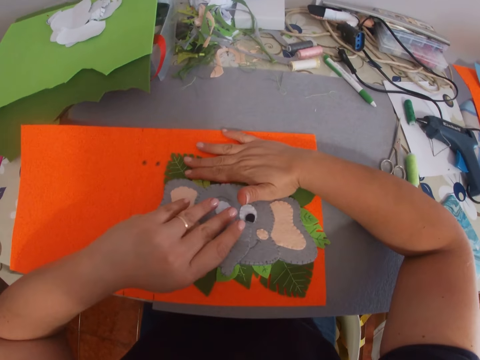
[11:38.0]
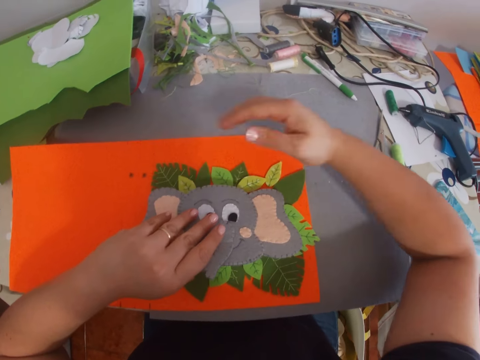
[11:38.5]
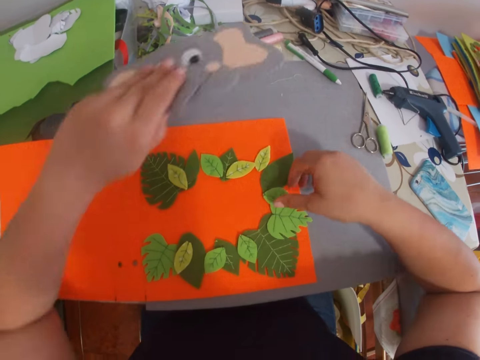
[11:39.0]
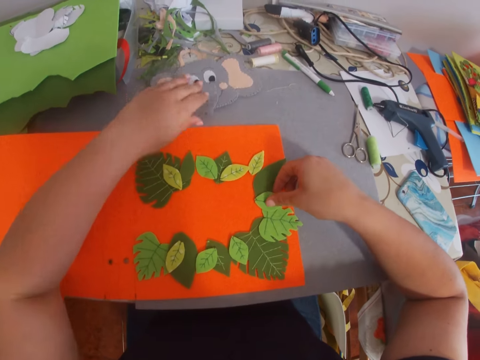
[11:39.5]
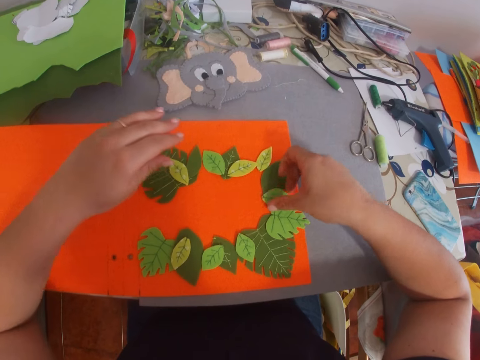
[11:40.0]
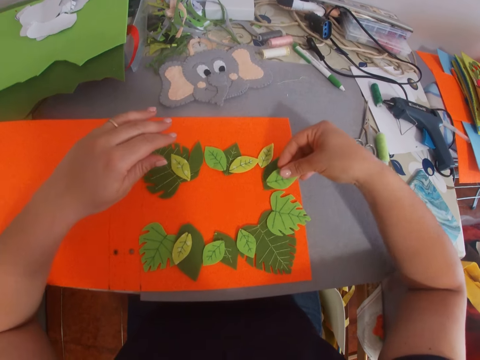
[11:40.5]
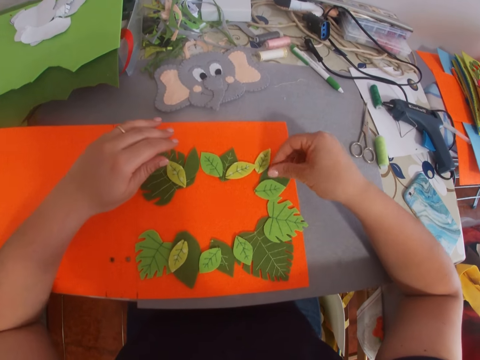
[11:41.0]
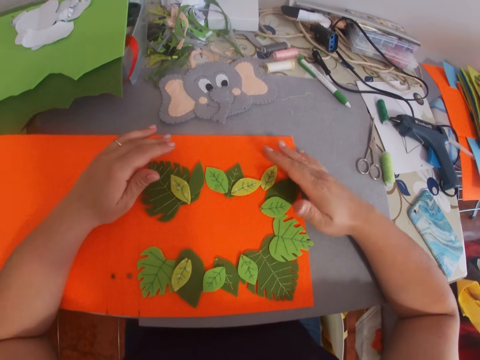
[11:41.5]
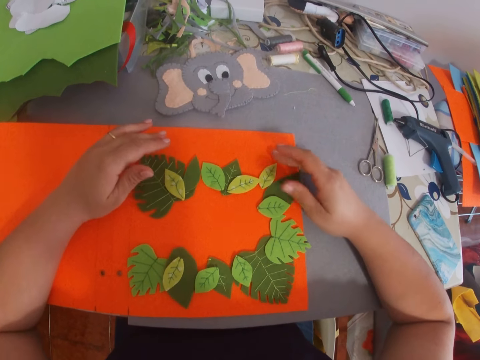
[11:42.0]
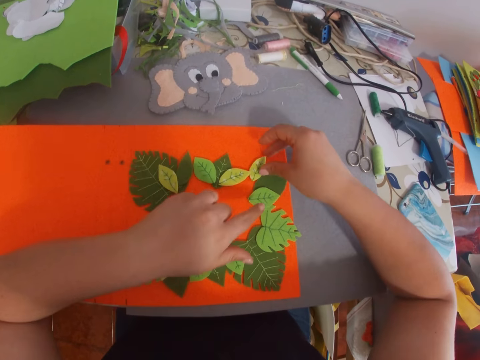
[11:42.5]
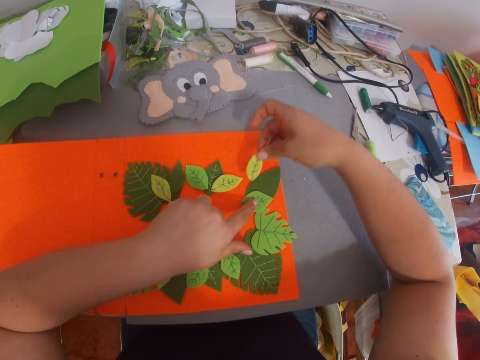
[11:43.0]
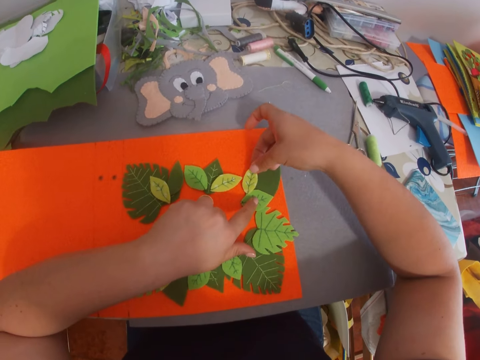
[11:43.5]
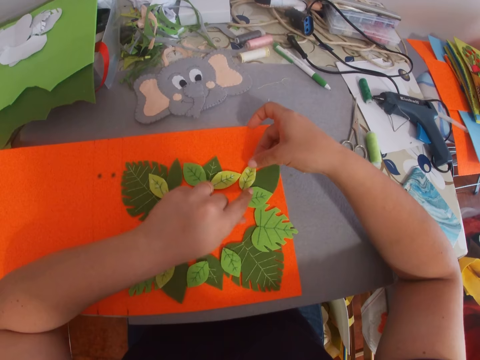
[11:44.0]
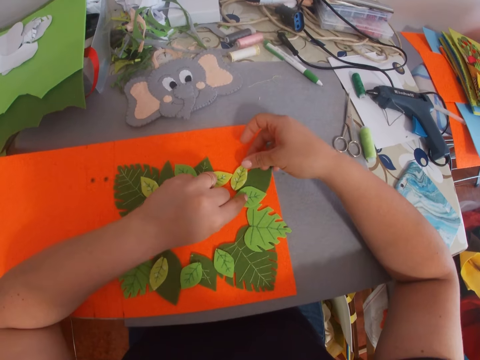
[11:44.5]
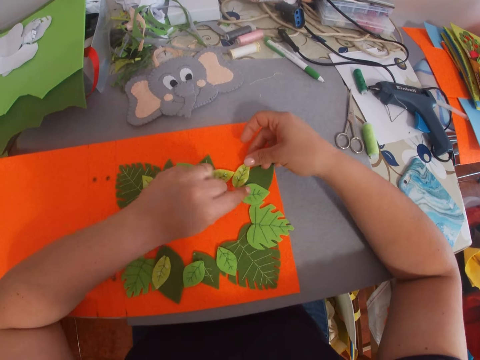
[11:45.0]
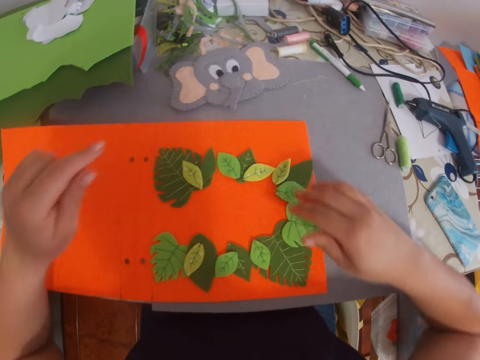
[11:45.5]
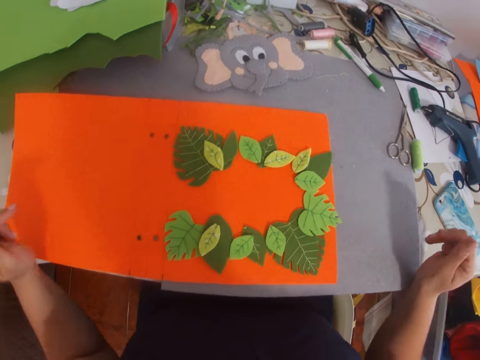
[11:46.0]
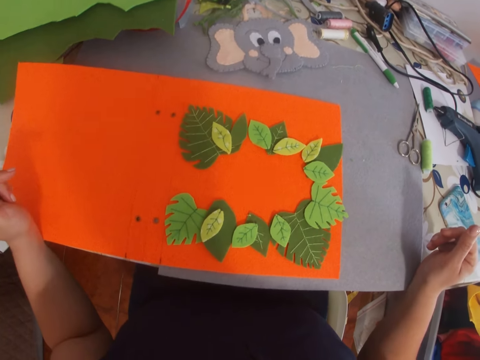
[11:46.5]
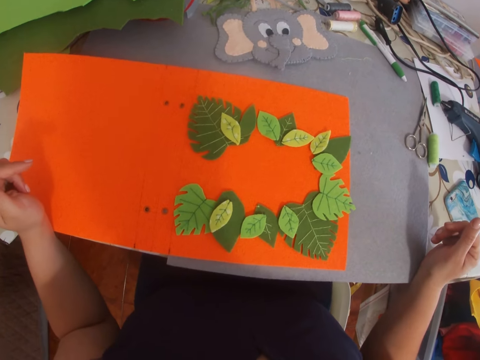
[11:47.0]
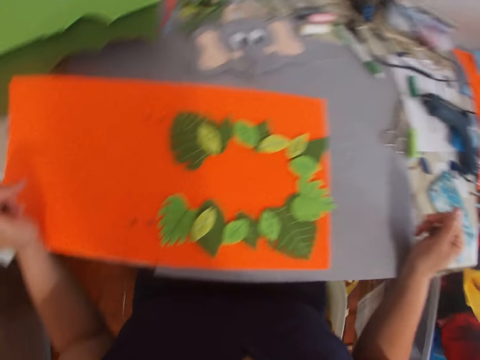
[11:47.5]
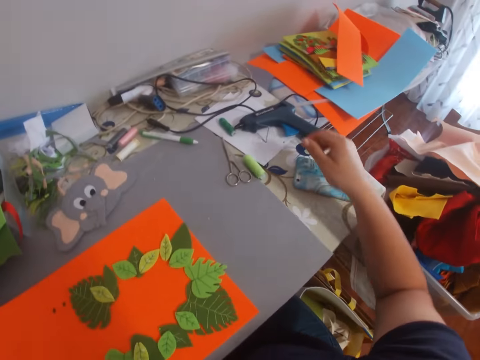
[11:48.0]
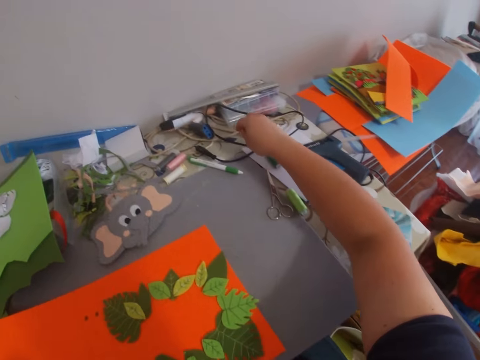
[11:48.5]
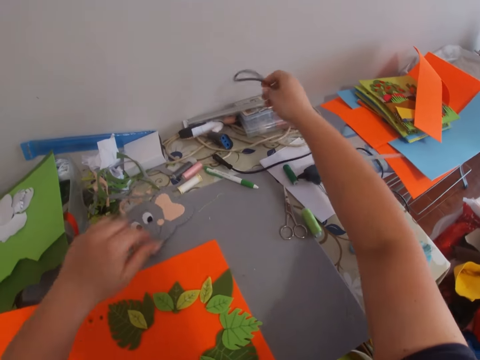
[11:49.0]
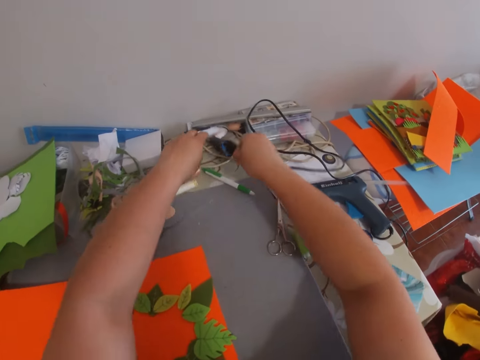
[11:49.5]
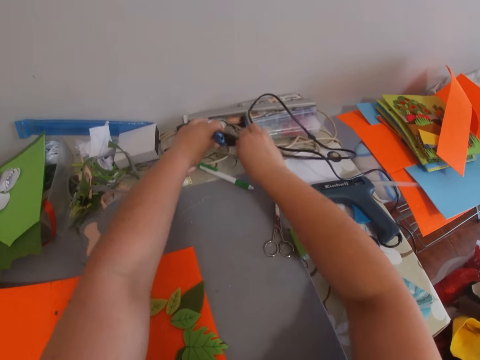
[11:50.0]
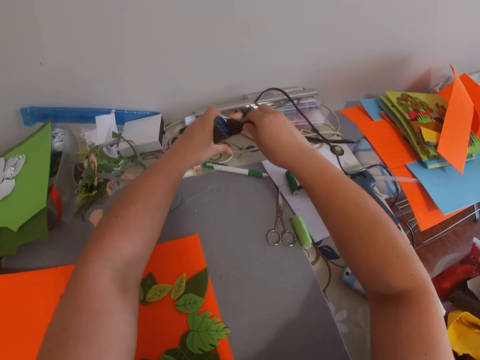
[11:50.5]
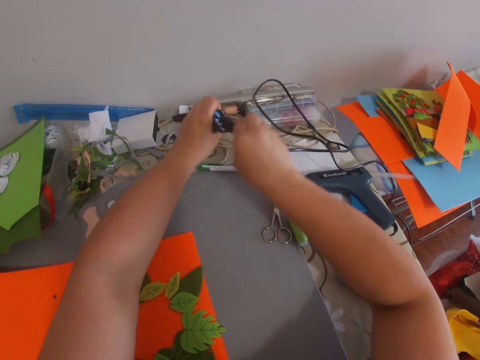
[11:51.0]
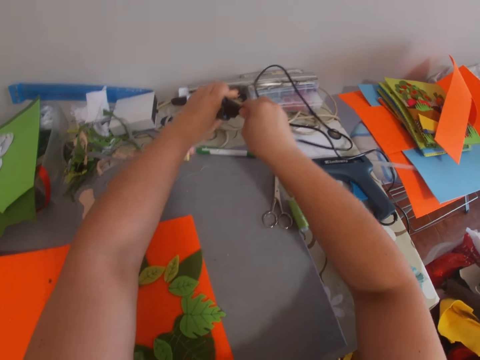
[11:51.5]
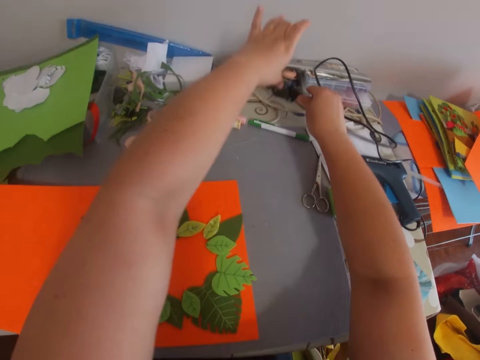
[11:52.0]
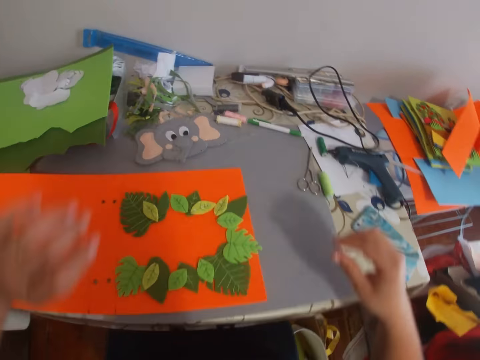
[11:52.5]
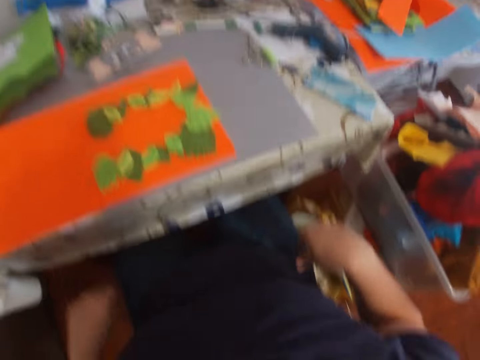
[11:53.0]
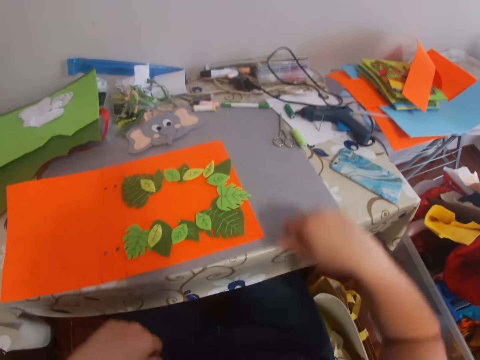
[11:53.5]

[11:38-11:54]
The camera wearer removes craft material from the manila paper. They put the craft material on the table. They arrange the craft material on the manila paper. They look at the papers. They move a cable. They touch the wire. They fix a charger on the phone.

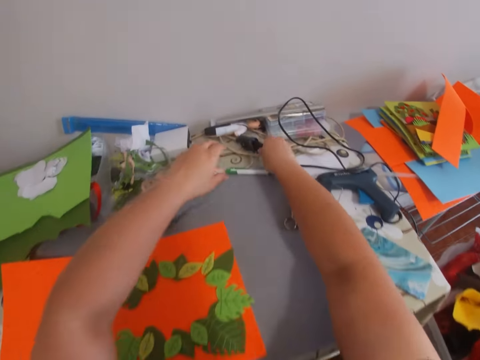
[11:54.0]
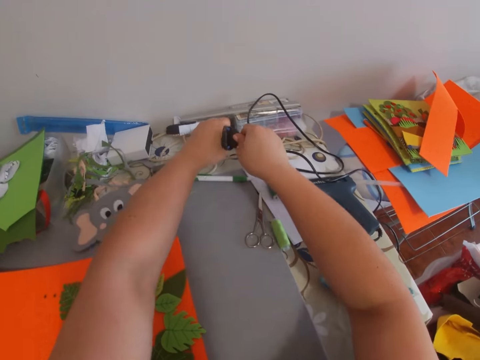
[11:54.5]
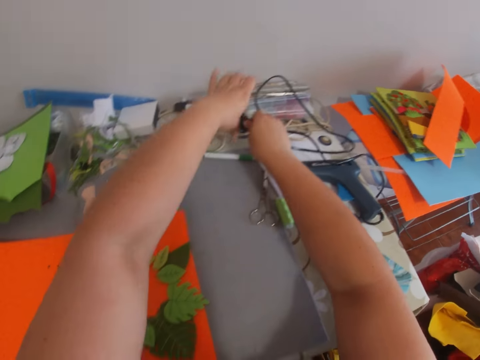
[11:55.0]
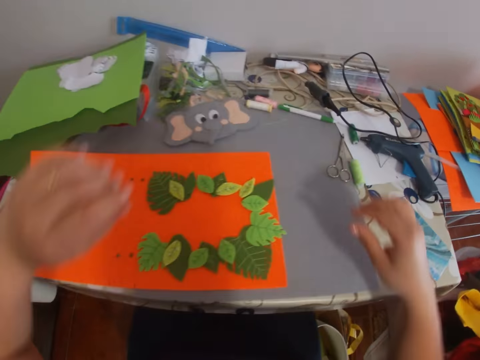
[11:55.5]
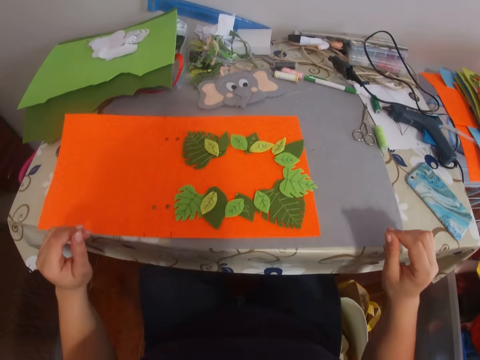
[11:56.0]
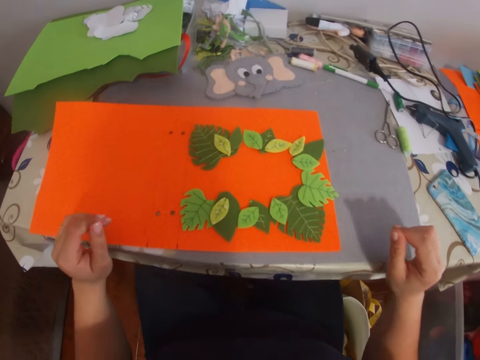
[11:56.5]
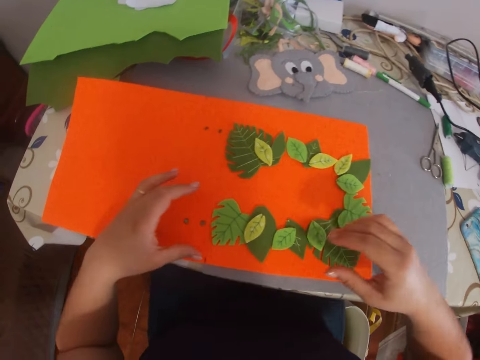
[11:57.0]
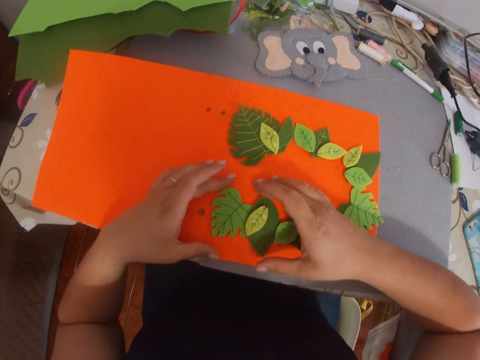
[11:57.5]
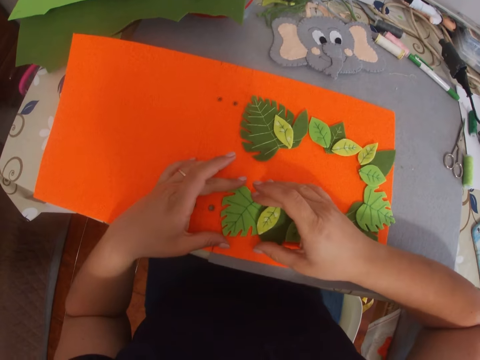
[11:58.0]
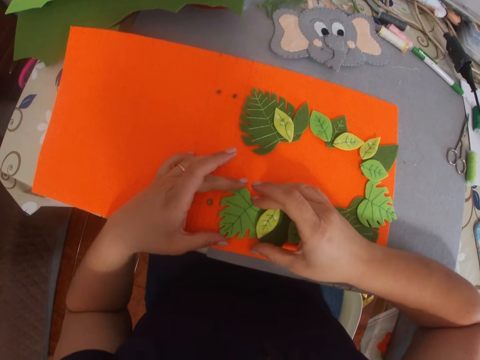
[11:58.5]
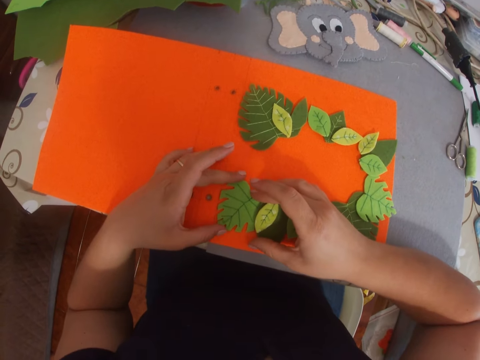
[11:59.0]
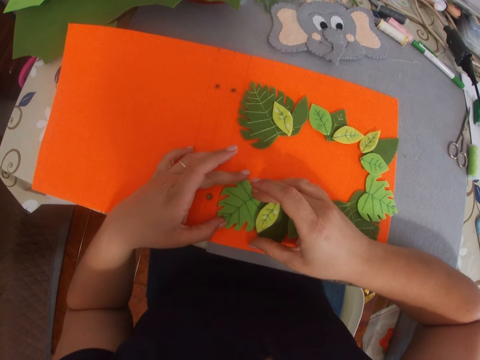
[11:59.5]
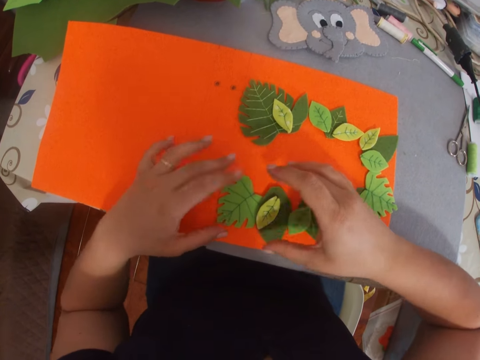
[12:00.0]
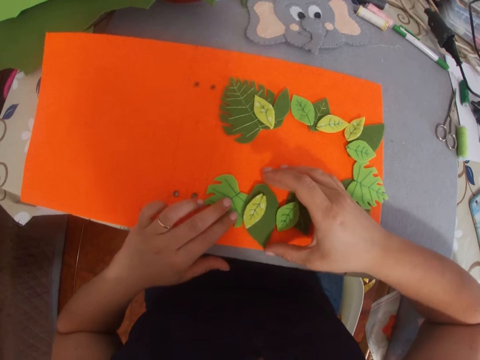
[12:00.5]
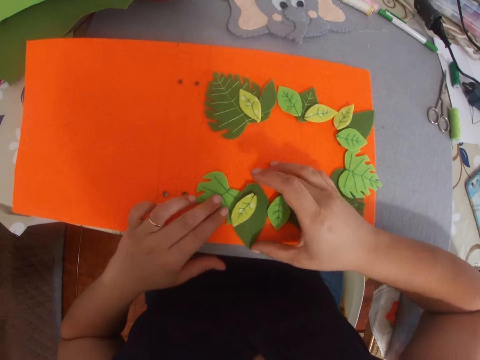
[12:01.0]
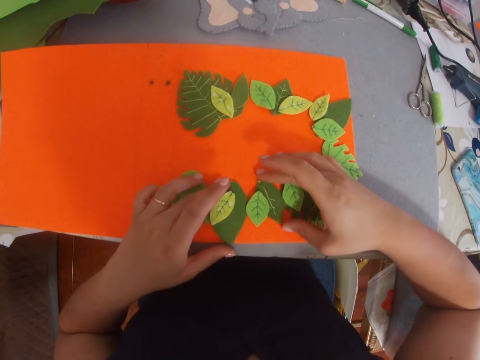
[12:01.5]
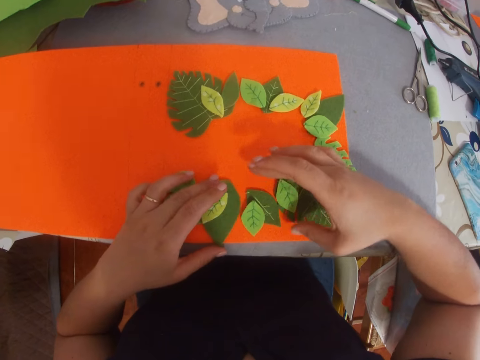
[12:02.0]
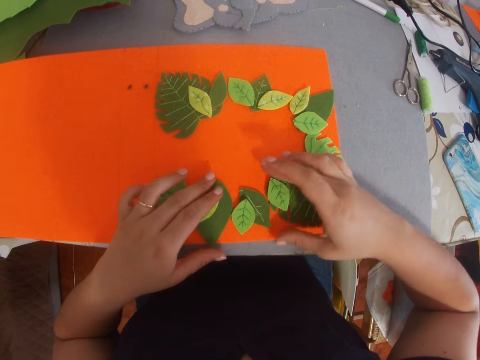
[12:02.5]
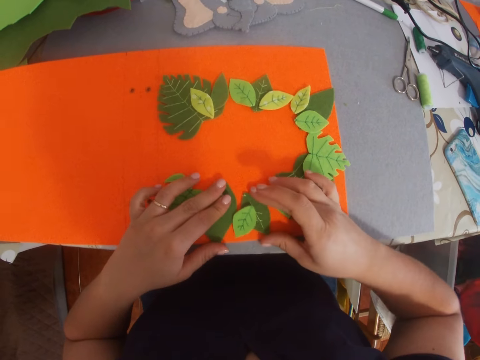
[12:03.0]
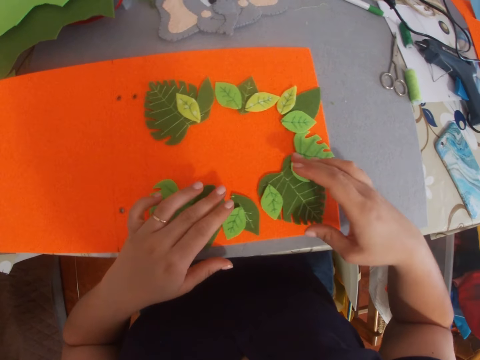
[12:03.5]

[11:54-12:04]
The camera wearer arranges craft material on the manila paper.
